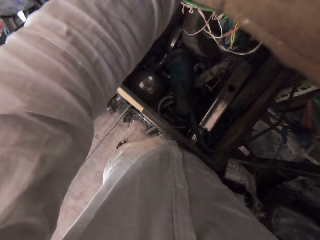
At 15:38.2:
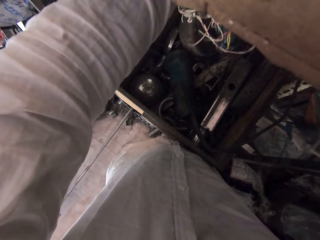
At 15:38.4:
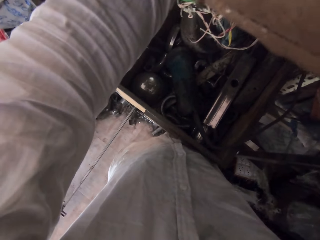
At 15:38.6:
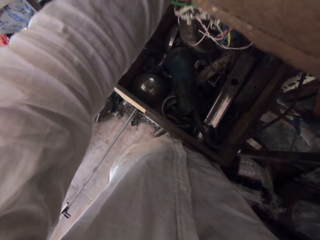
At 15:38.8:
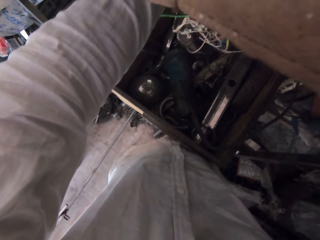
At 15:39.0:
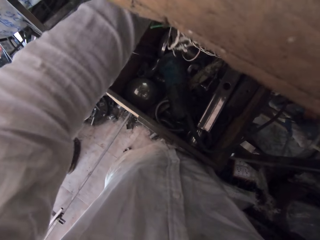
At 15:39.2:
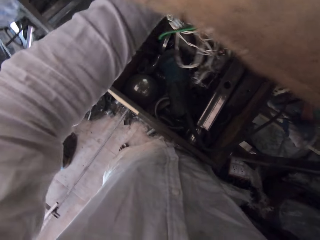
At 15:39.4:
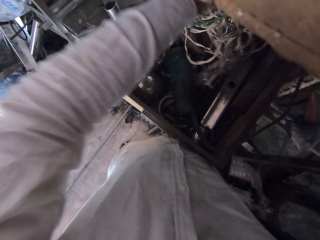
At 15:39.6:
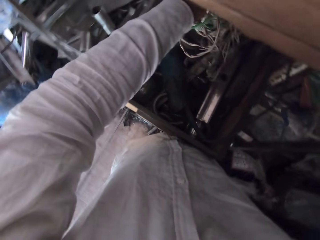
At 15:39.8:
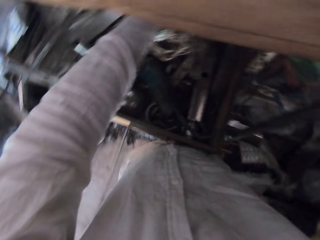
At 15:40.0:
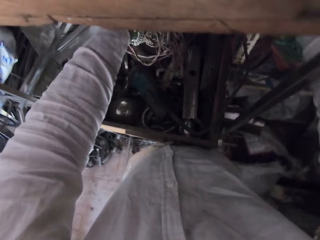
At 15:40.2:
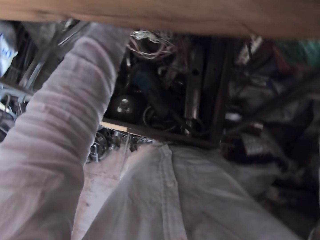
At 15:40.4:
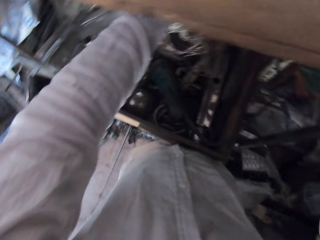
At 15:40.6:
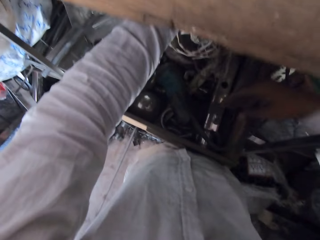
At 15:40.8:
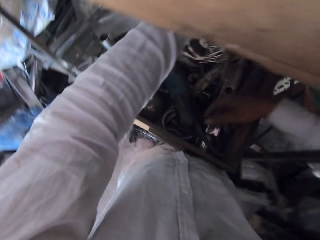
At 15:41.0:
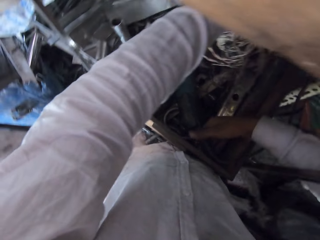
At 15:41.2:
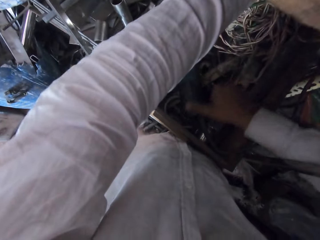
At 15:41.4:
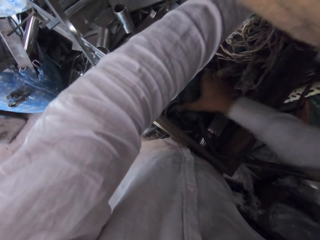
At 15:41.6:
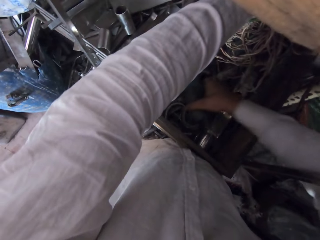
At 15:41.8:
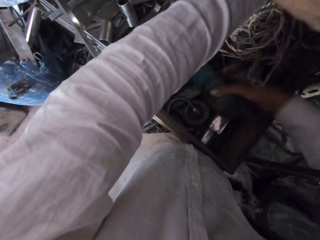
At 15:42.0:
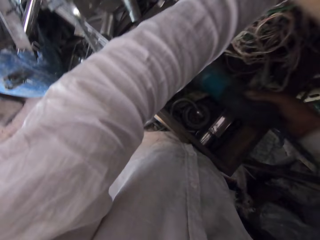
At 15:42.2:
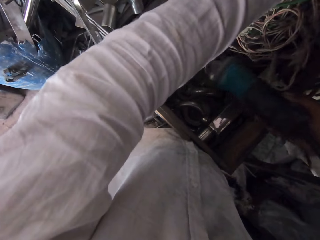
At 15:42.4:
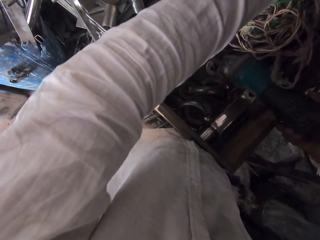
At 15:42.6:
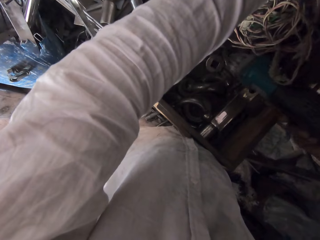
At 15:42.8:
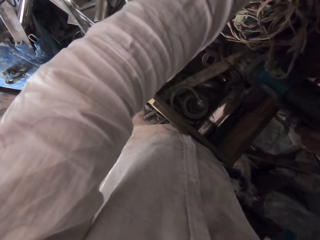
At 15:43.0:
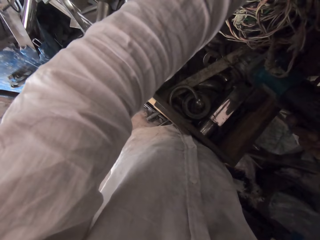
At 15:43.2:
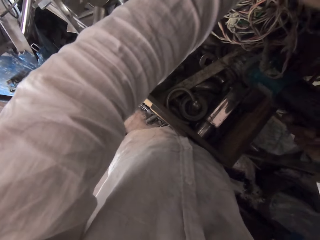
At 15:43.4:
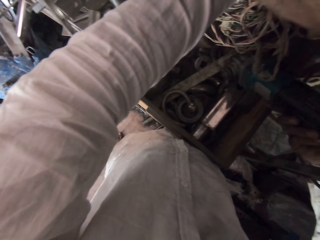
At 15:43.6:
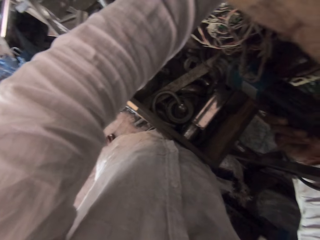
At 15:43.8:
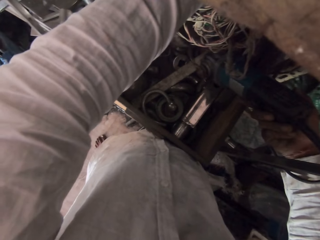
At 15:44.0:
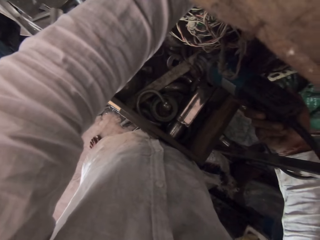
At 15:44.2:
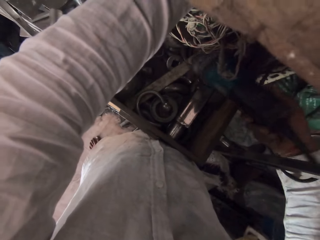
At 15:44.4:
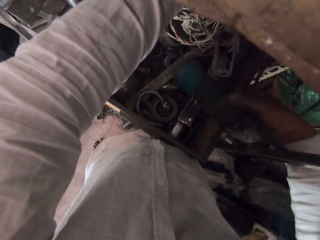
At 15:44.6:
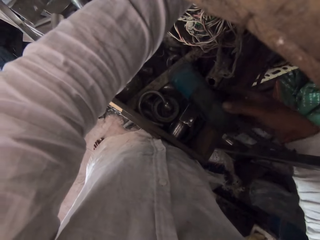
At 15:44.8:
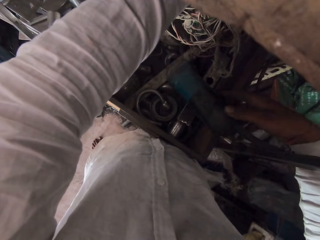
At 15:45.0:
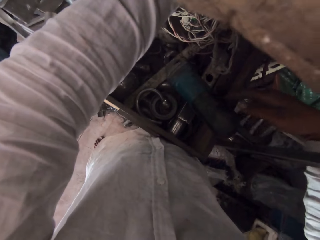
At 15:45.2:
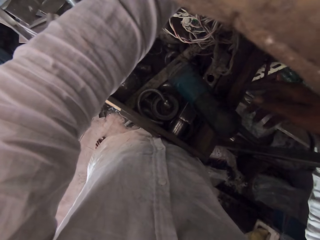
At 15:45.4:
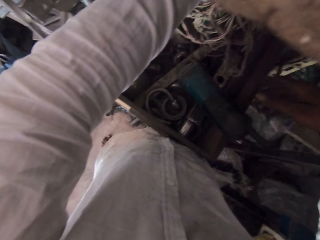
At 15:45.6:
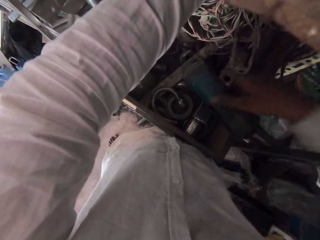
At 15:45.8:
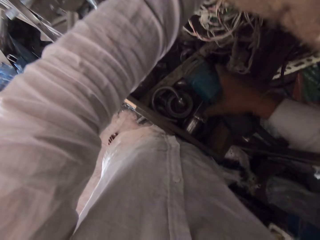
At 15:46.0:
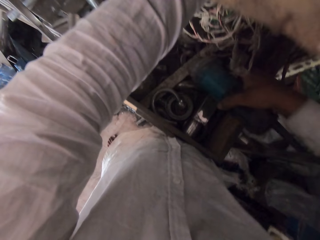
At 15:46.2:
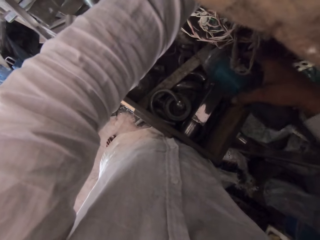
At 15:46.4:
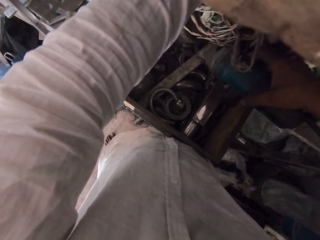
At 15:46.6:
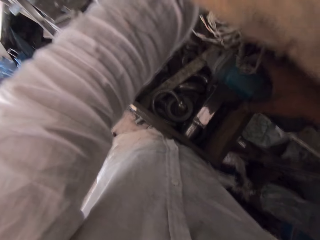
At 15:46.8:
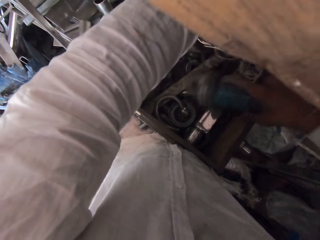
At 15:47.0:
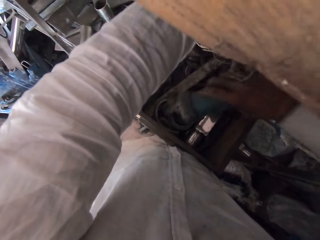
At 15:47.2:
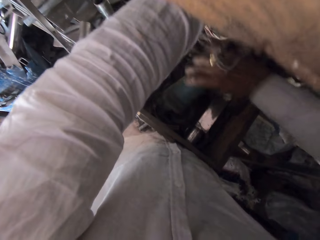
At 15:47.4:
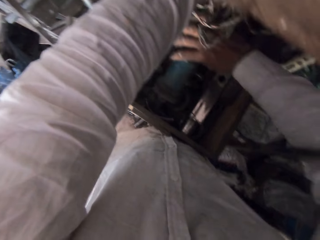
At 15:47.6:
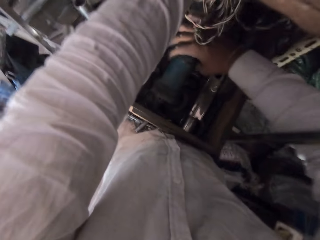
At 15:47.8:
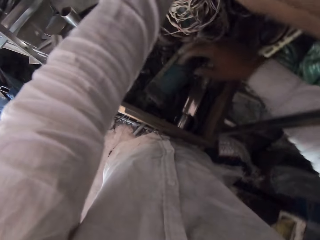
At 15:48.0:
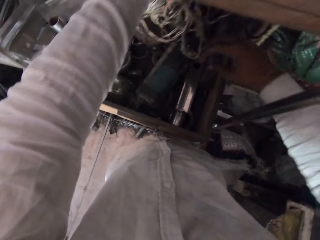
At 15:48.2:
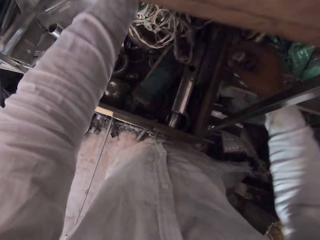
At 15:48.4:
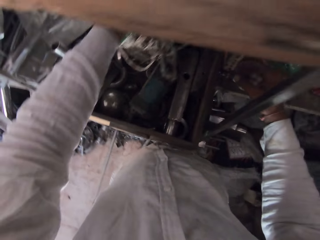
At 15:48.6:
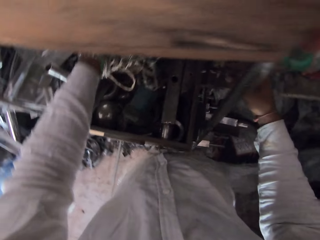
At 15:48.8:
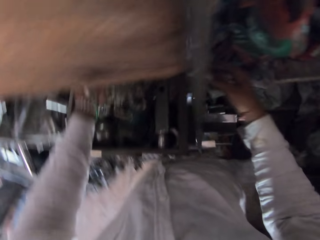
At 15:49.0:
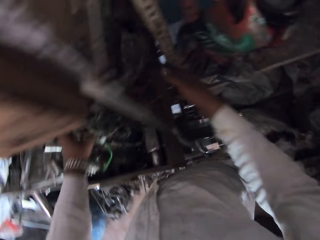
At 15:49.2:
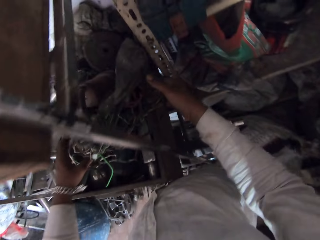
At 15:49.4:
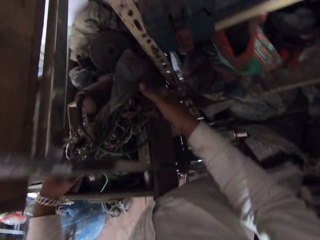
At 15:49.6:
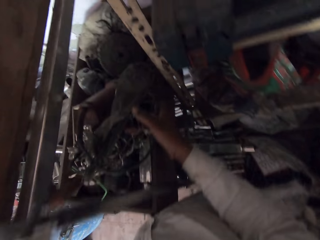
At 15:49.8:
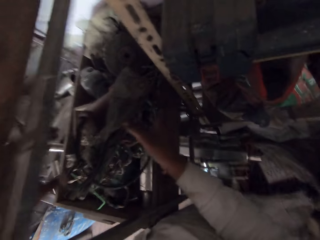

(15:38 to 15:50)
The camera wearer picks up an angle grinder from the box with his right hand. He drops the angle grinder with his right hand in the box. He picks up the angle grinder from the box with his right hand. He drops the angle grinder with his right hand in the box.

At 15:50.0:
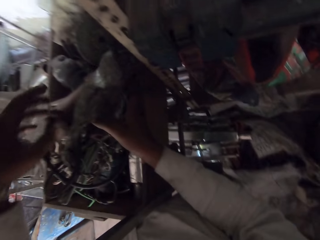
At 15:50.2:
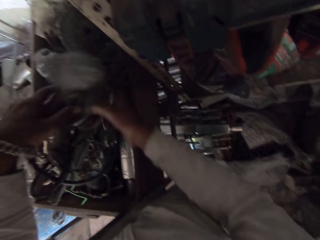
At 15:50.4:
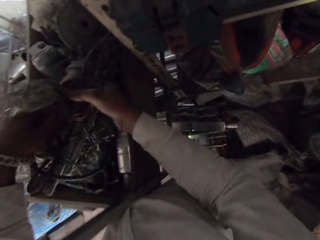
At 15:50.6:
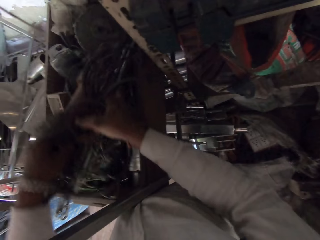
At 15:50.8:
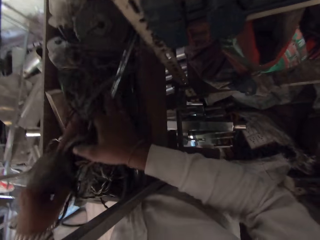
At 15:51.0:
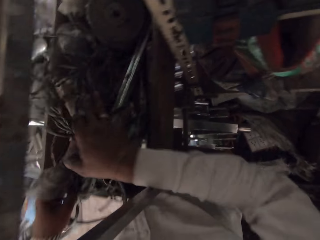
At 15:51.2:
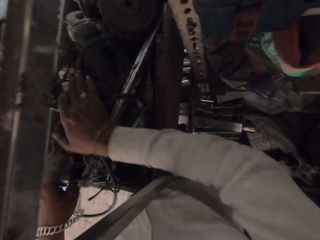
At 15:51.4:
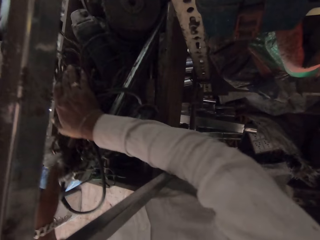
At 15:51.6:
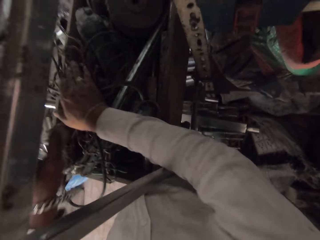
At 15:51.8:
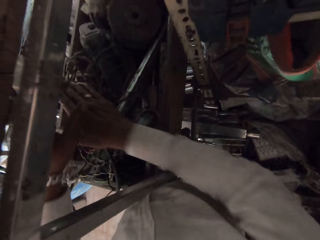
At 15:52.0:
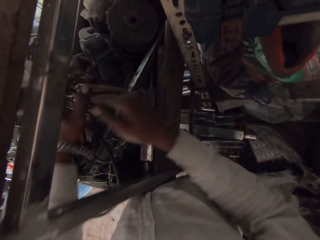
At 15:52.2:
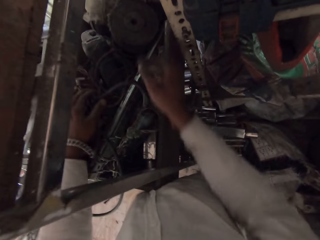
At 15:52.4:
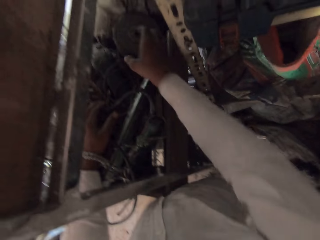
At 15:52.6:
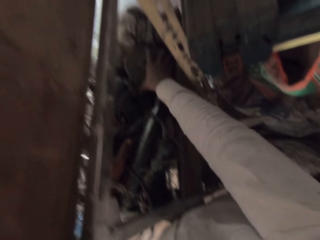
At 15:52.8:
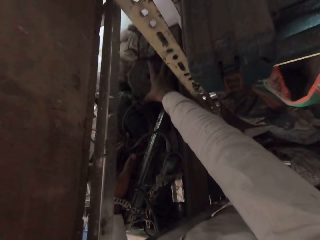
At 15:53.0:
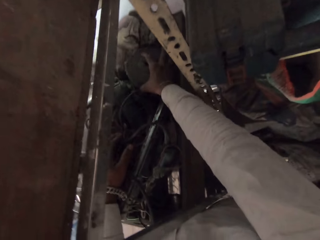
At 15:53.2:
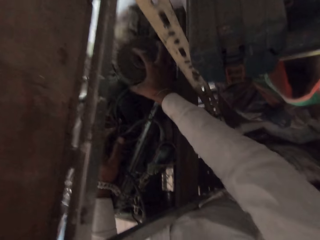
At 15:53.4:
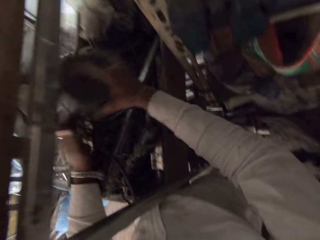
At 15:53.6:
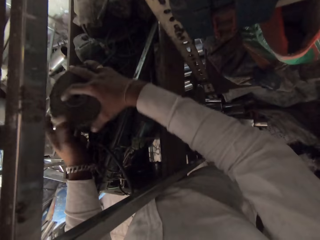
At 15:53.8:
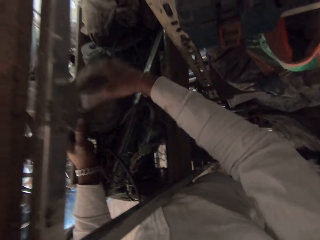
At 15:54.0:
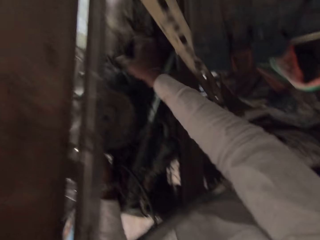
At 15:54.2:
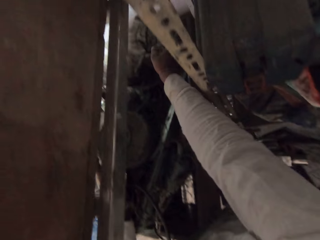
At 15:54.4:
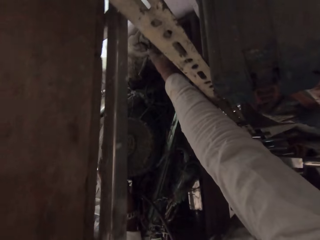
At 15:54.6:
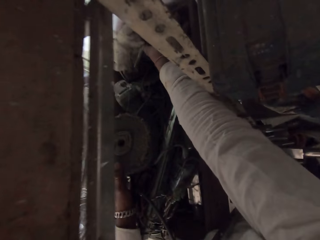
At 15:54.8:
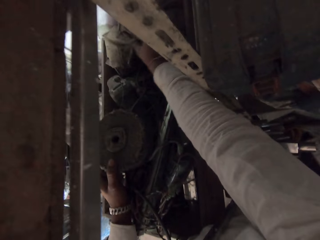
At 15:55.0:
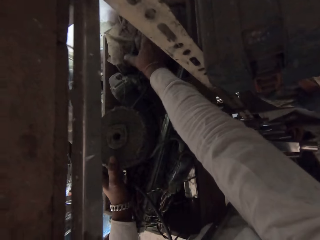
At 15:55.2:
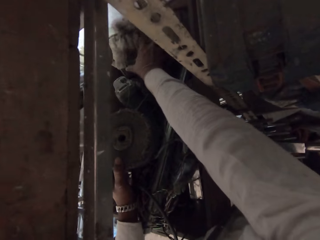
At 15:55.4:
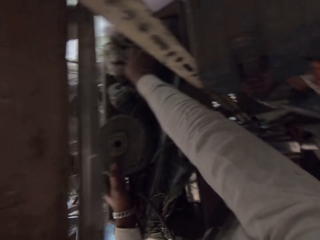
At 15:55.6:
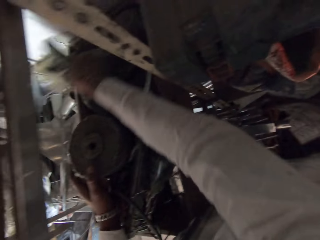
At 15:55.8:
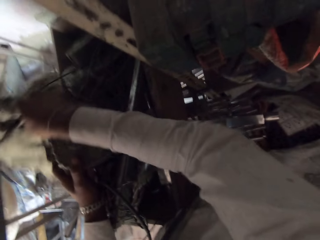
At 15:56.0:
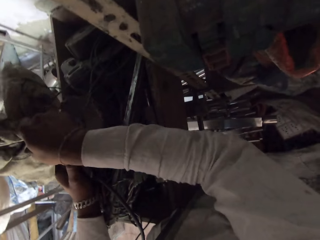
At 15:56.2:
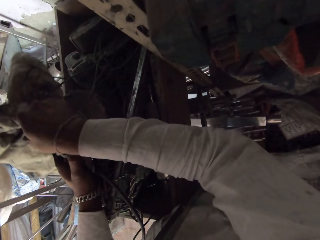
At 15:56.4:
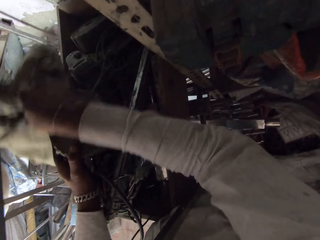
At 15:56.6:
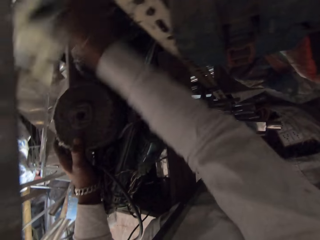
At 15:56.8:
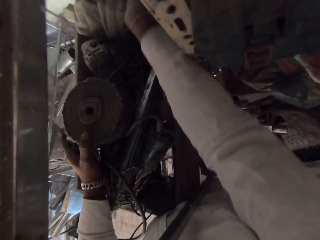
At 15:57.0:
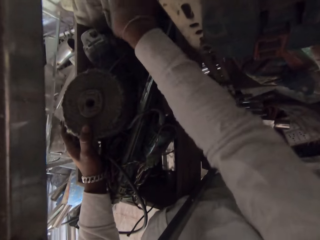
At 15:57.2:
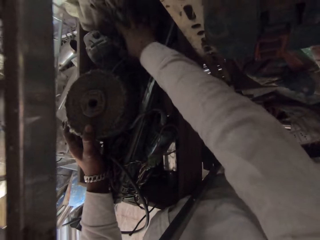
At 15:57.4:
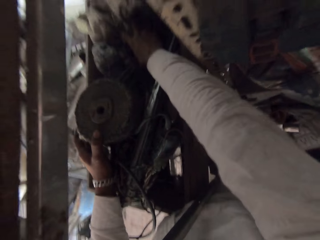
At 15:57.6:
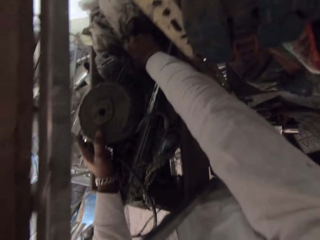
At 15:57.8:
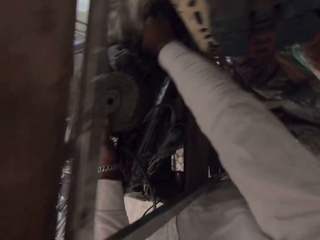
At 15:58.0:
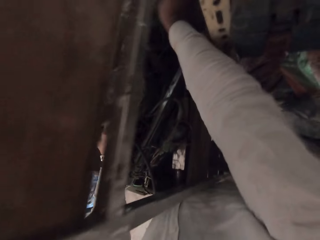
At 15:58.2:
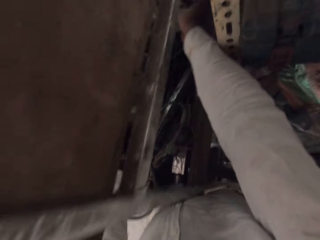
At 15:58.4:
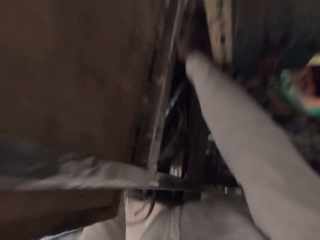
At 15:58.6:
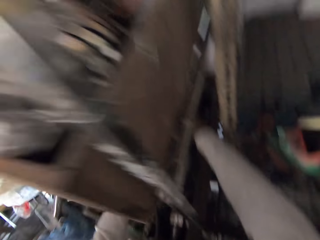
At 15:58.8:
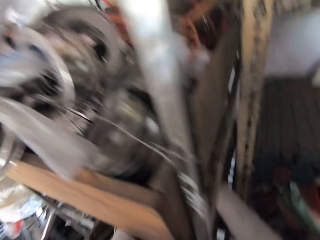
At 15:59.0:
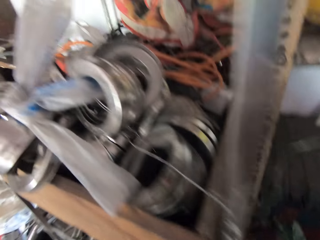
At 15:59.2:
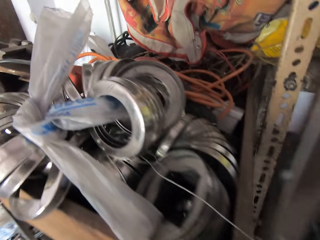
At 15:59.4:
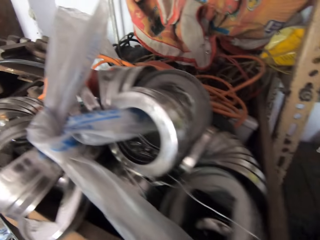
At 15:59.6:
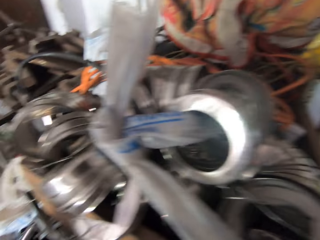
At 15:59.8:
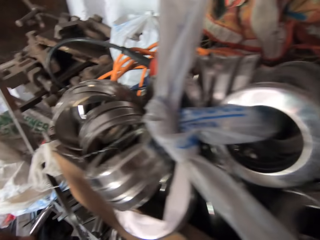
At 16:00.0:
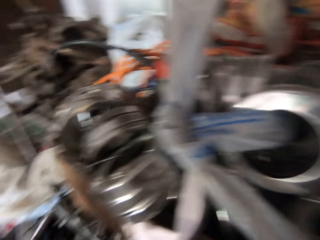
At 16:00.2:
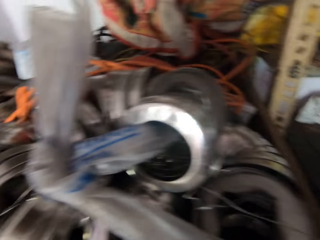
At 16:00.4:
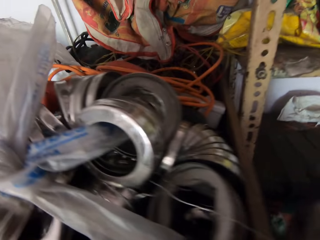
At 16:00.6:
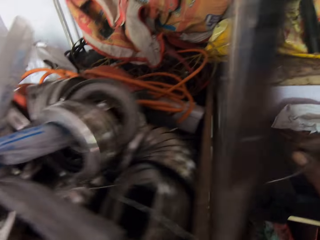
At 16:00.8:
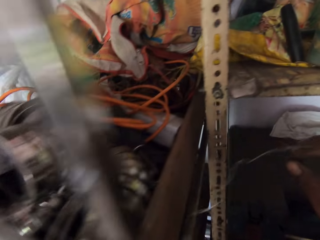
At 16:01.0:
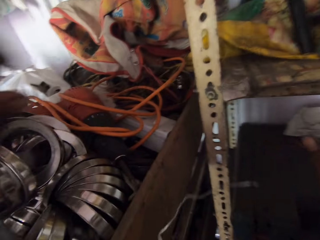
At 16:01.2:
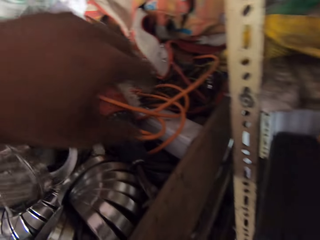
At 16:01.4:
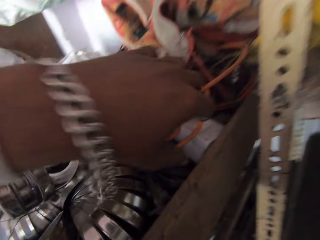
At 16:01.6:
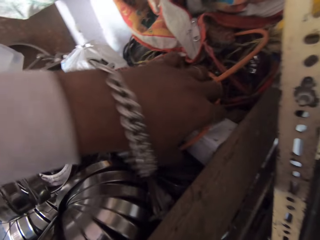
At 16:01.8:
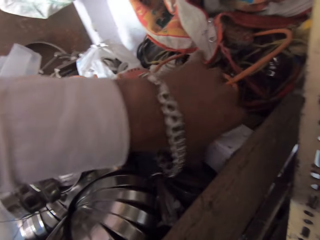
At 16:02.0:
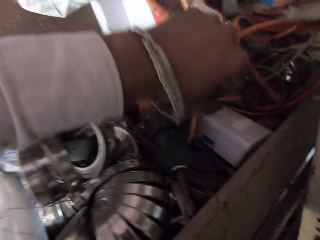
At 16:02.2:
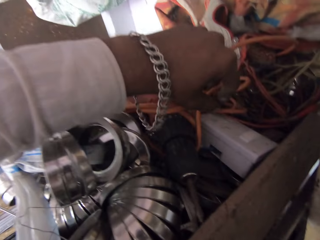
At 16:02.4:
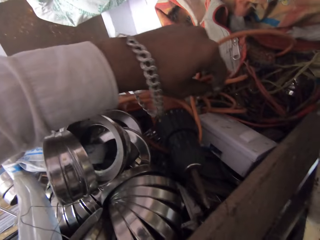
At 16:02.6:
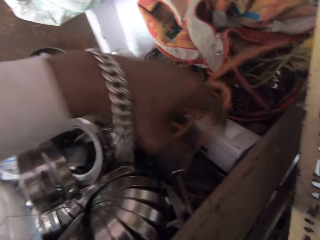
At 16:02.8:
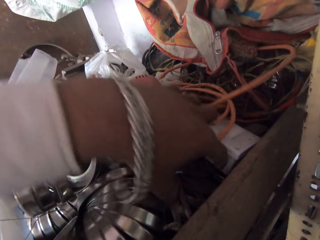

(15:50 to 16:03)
The camera wearer searches through the box with both hands. They search in the top shelves. They search through the box with both hands again.
